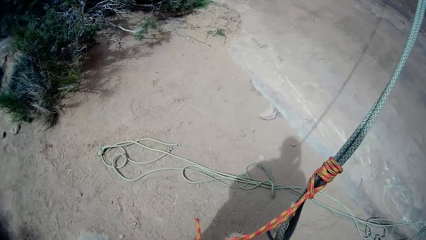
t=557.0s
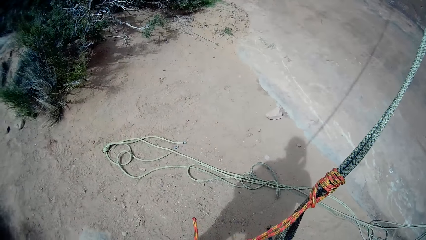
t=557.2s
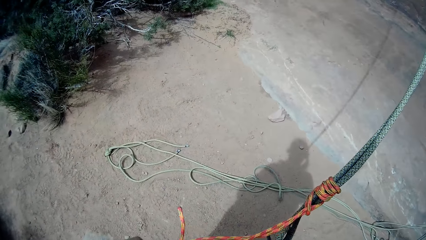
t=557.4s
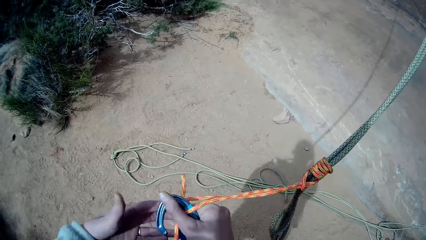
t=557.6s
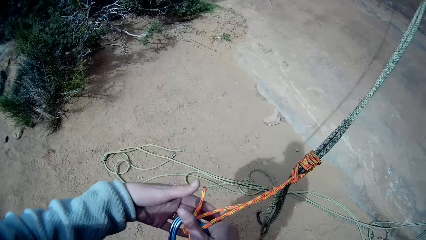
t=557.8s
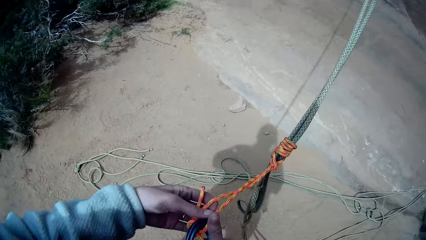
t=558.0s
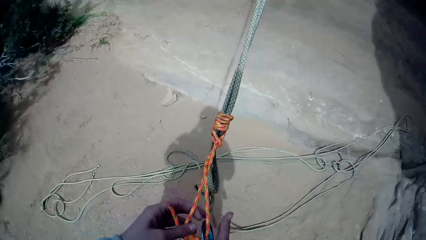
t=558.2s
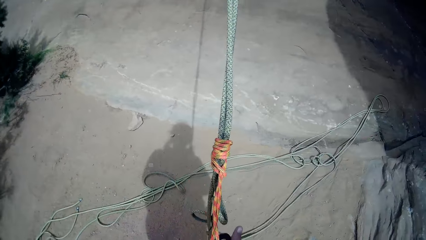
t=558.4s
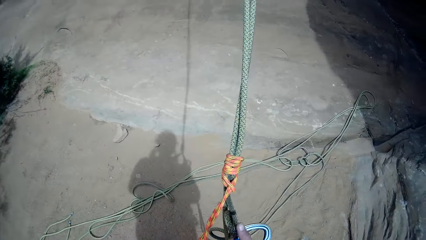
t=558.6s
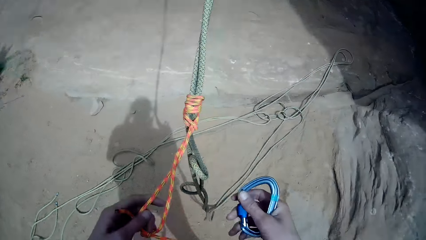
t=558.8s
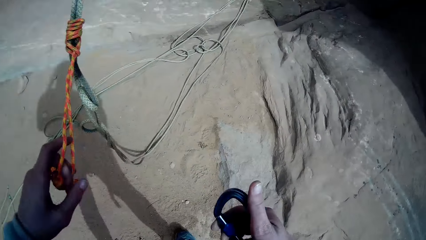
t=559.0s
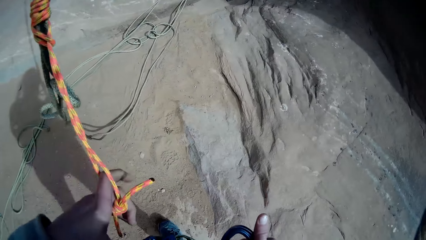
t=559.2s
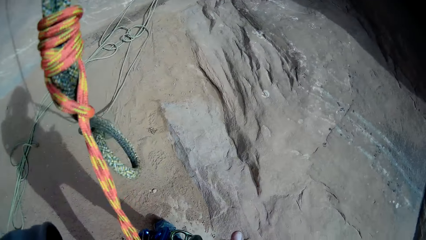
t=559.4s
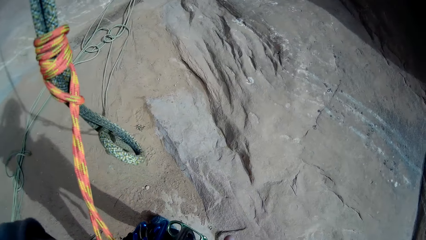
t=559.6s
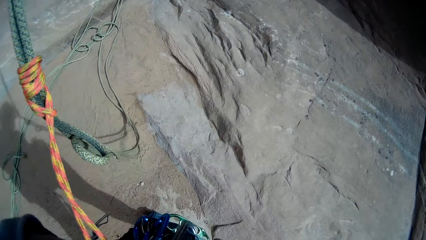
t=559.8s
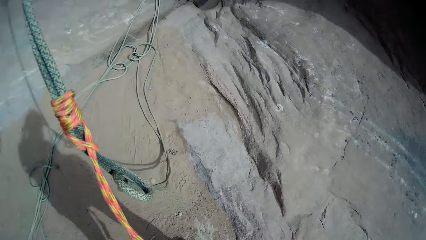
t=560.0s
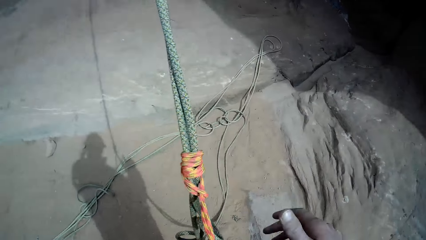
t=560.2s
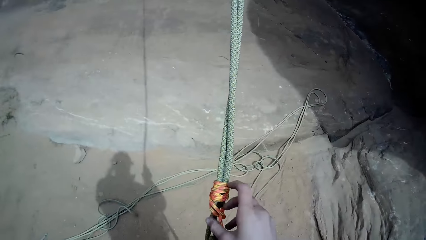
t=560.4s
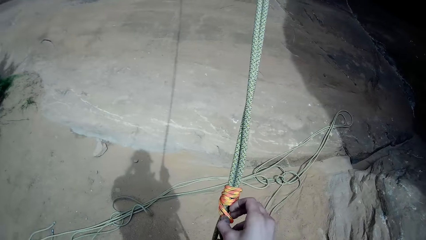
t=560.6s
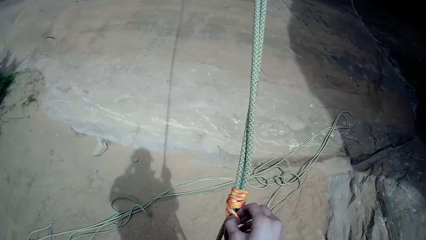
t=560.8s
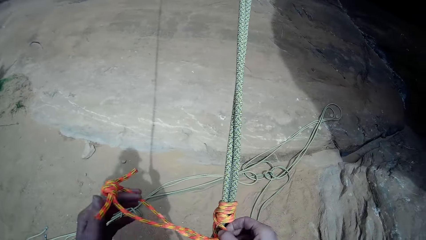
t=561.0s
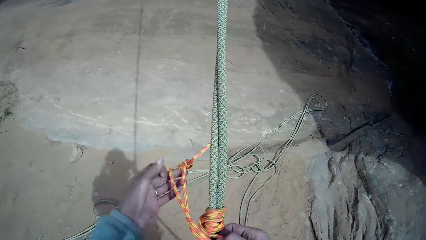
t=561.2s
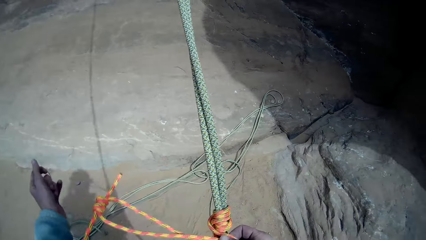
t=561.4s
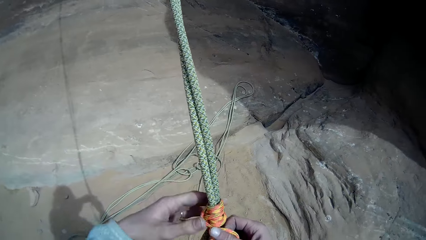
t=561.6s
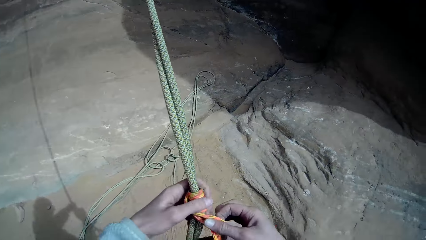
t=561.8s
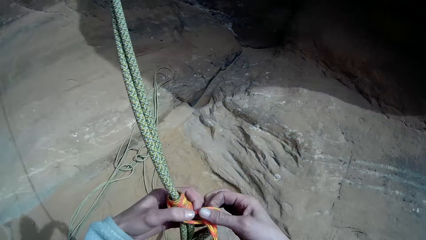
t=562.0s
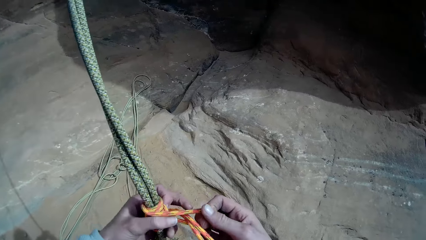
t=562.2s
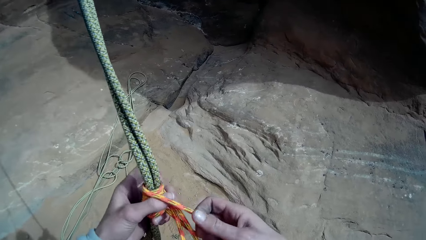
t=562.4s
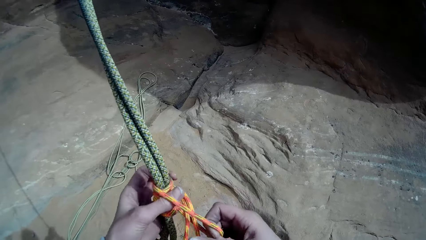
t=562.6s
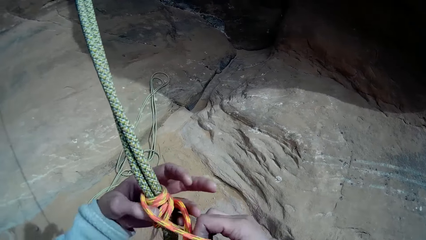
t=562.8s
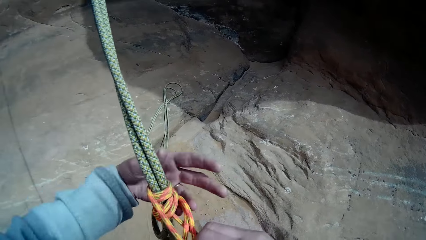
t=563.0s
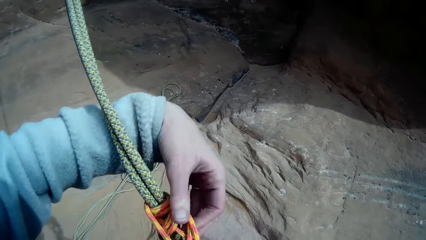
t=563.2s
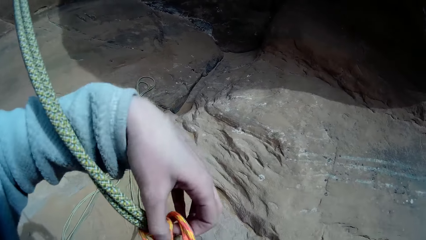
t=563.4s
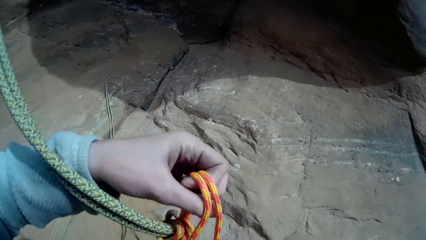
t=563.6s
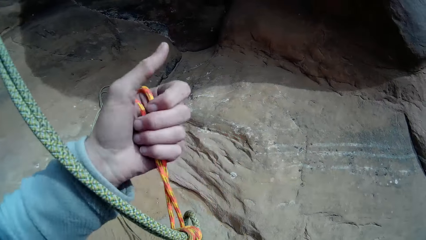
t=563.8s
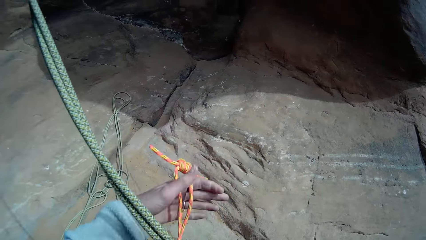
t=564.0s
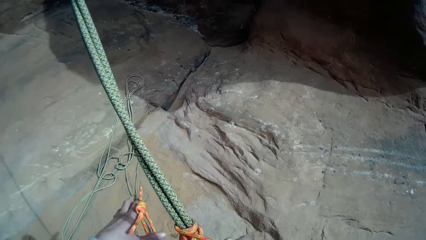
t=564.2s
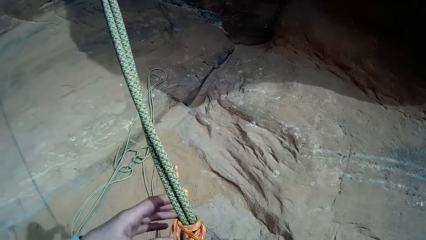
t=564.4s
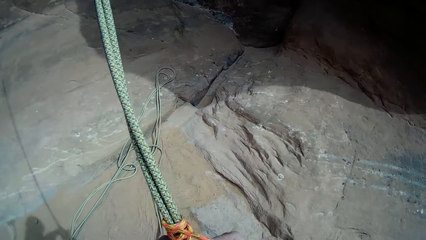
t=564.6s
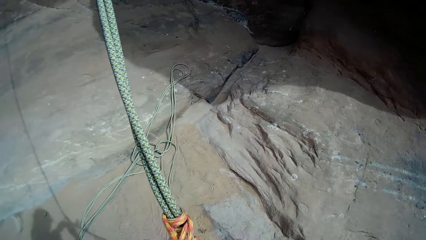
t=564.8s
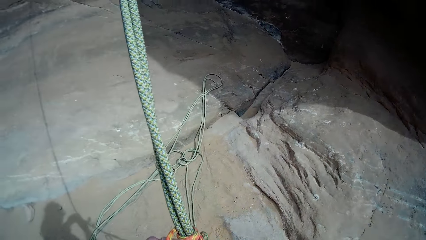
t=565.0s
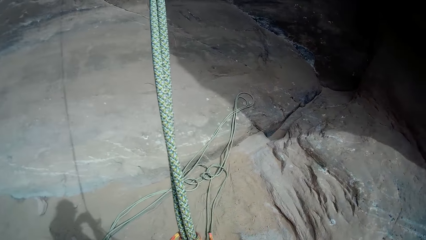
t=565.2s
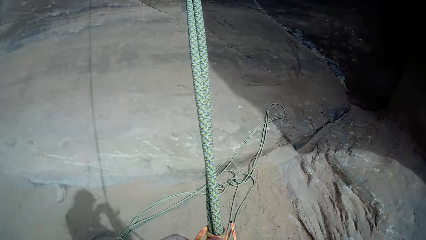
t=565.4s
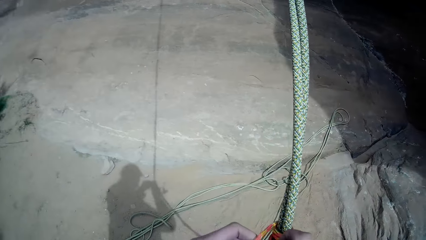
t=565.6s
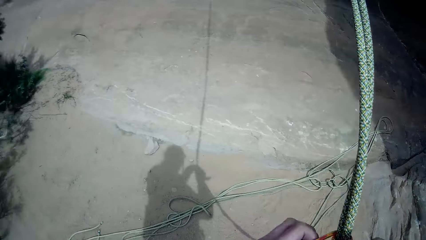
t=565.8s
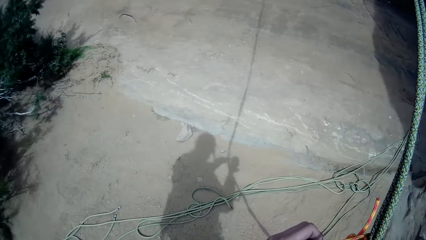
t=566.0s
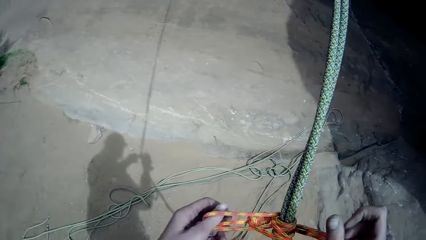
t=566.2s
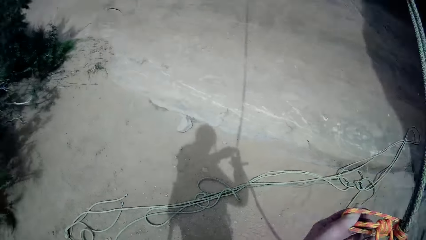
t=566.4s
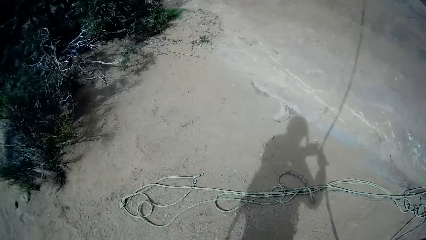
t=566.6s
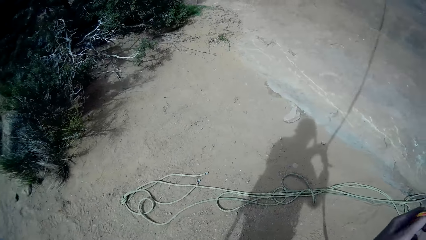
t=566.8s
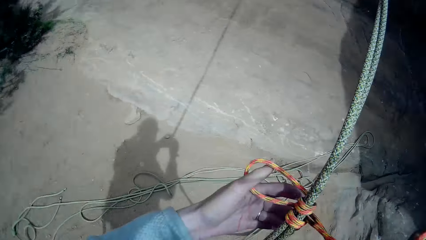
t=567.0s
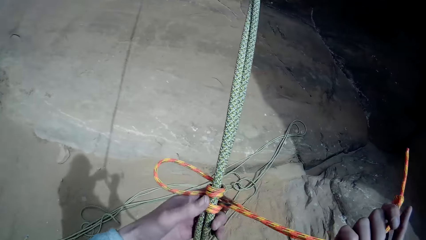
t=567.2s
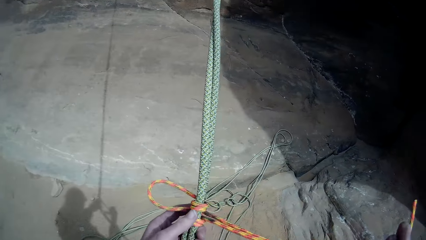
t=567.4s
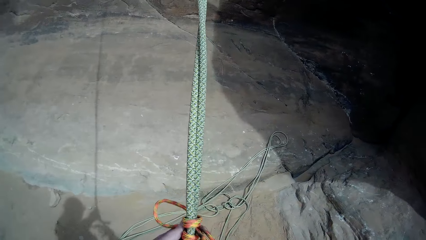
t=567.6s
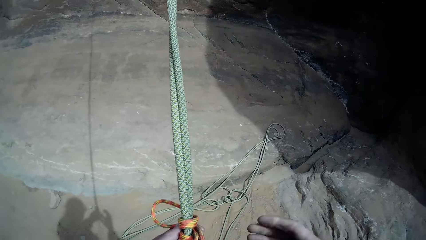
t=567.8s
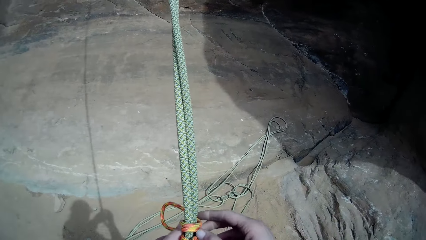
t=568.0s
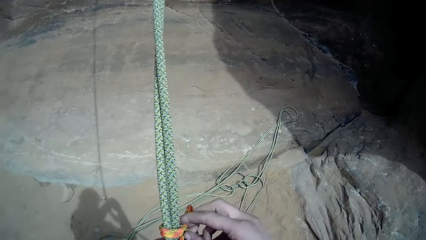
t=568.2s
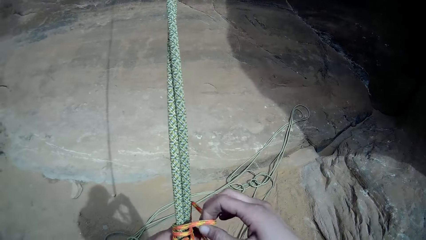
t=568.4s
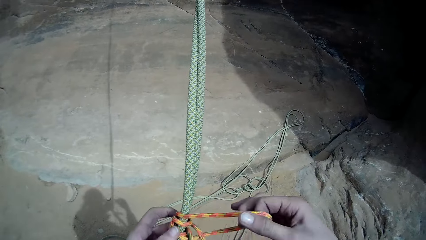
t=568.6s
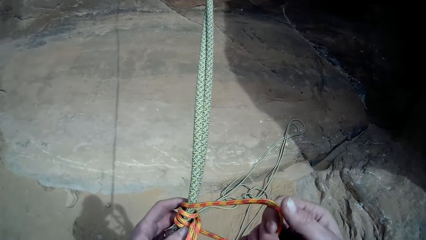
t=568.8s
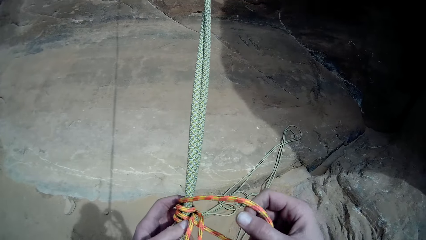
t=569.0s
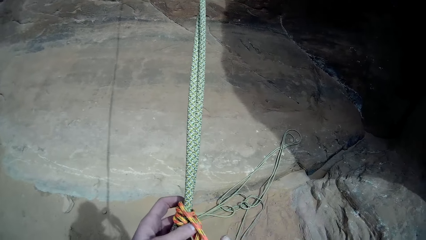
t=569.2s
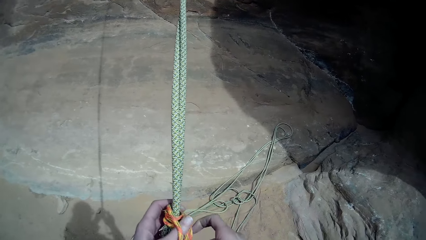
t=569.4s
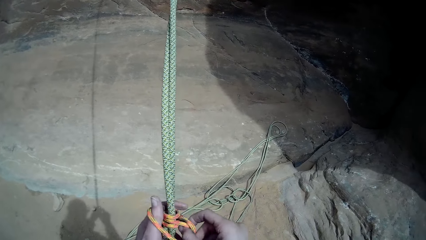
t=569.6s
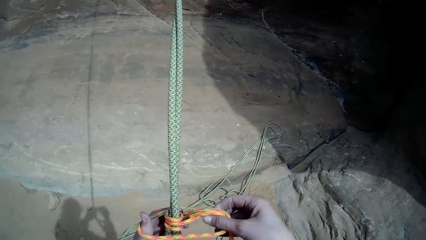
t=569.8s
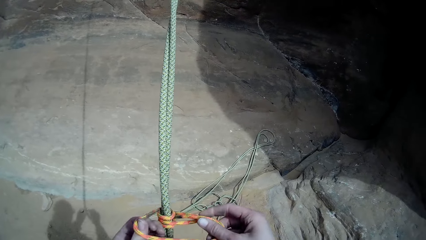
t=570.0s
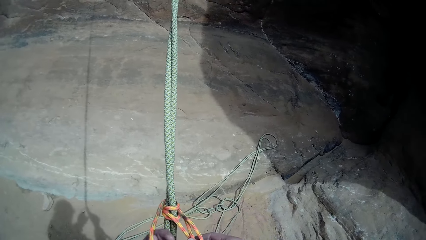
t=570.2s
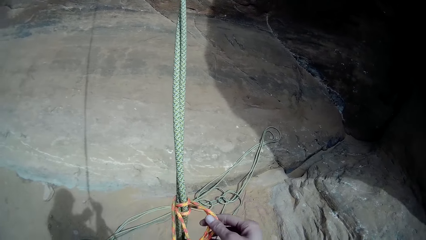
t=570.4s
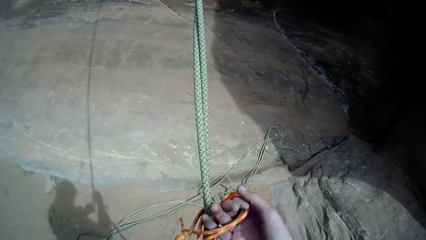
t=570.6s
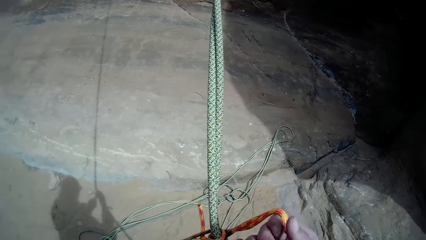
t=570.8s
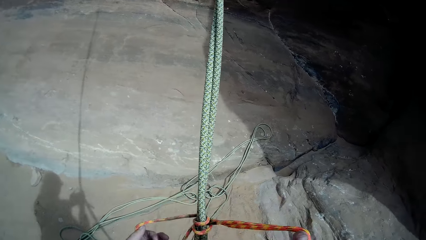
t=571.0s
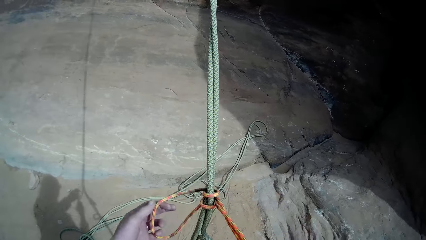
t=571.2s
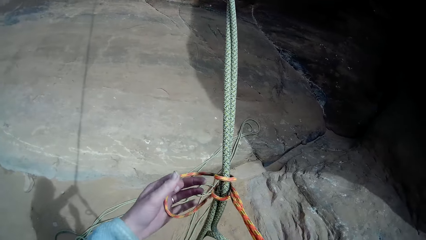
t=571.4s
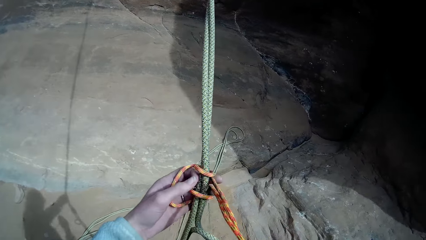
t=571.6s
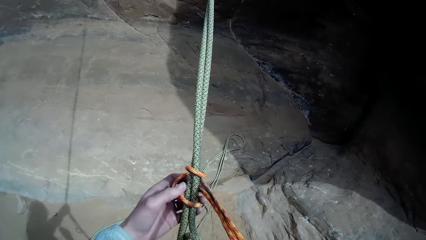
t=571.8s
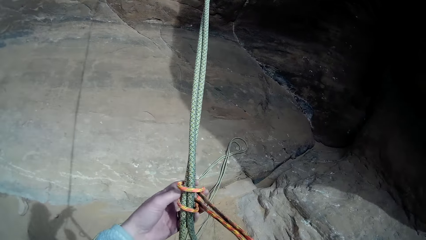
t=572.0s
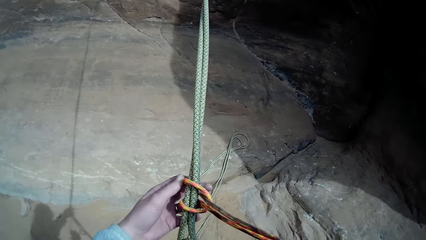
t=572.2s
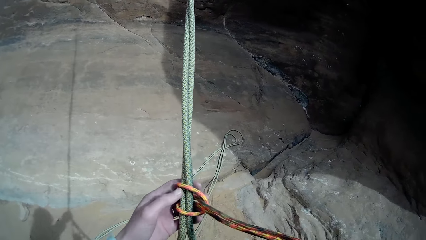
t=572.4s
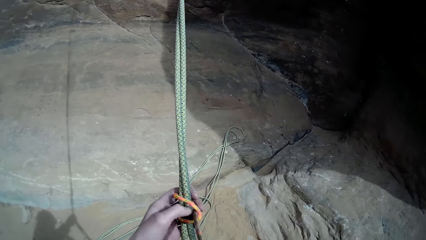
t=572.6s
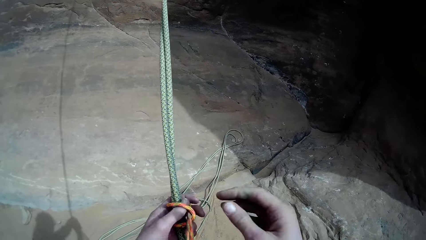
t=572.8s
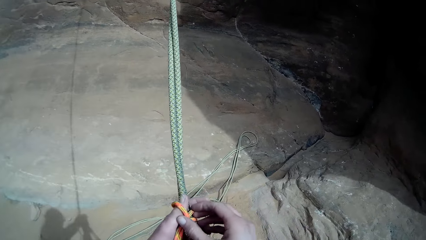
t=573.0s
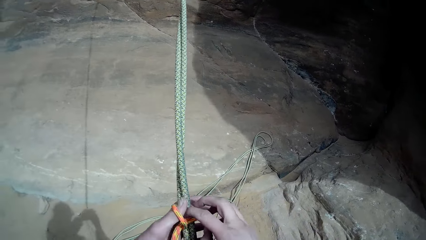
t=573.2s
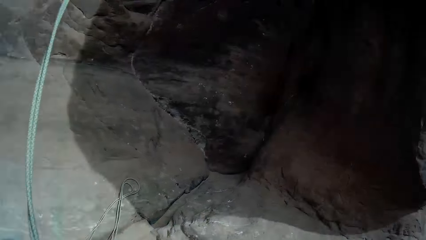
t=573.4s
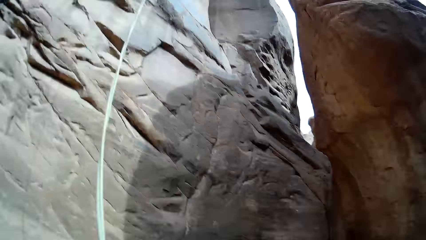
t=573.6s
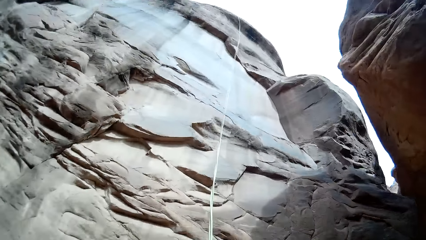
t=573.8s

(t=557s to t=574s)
The camera wearer removes the snap hook from the rope. They hook the belay device to the belt holder. They untie an orange rope from the rappel rope.
